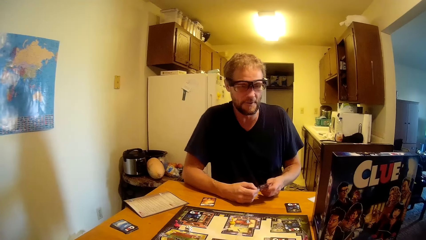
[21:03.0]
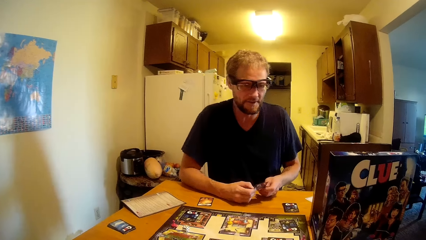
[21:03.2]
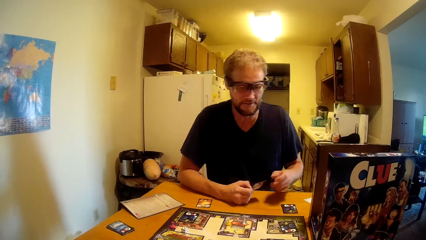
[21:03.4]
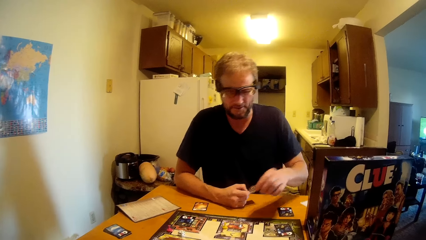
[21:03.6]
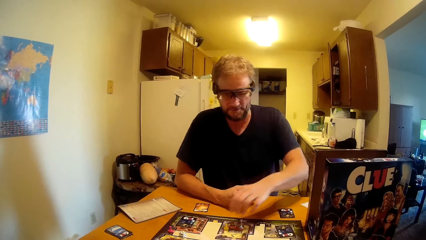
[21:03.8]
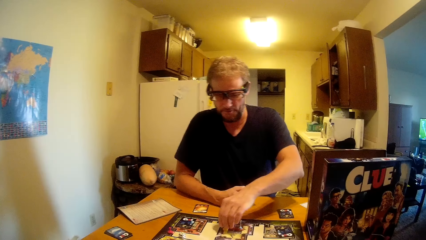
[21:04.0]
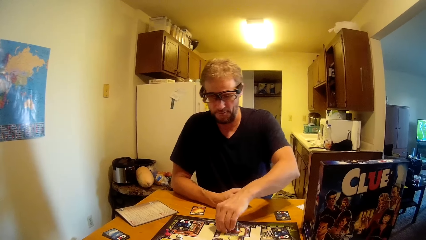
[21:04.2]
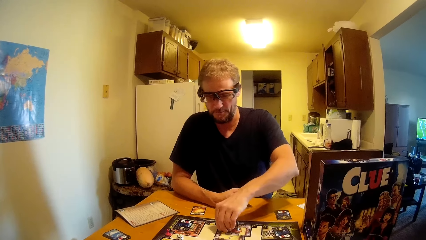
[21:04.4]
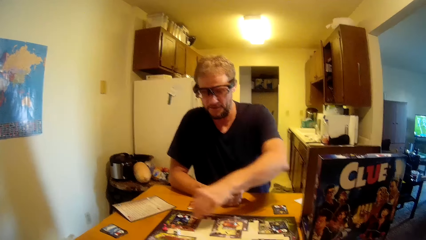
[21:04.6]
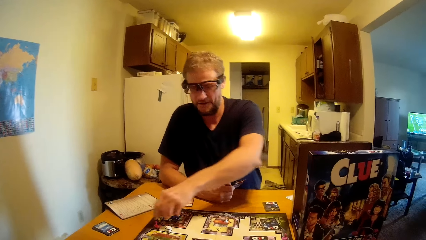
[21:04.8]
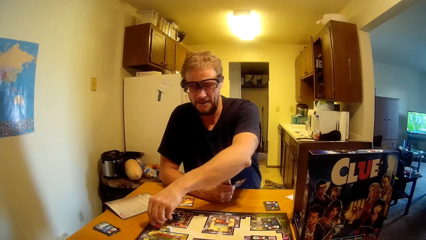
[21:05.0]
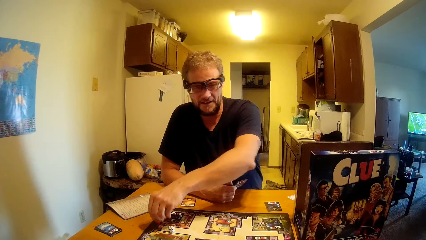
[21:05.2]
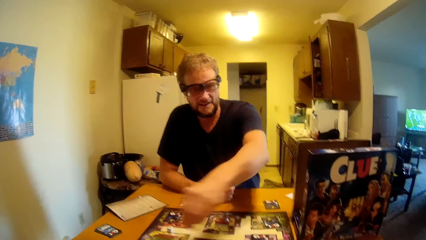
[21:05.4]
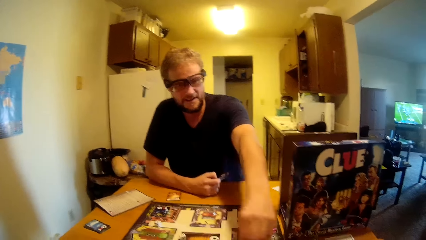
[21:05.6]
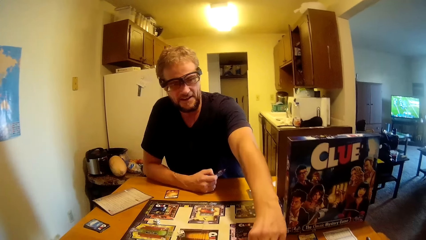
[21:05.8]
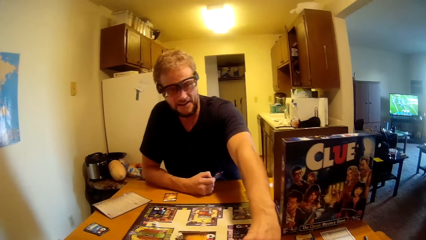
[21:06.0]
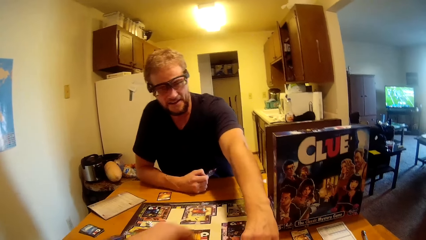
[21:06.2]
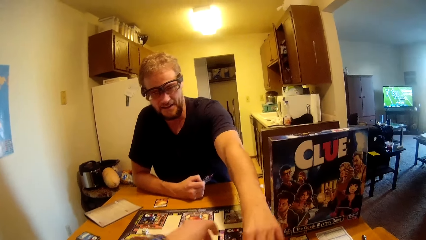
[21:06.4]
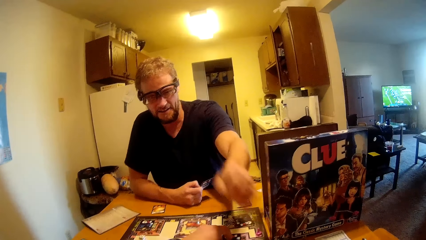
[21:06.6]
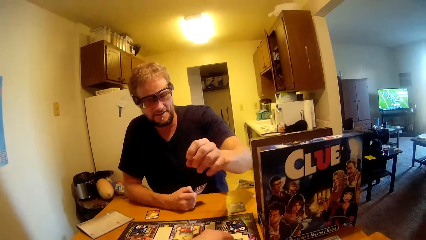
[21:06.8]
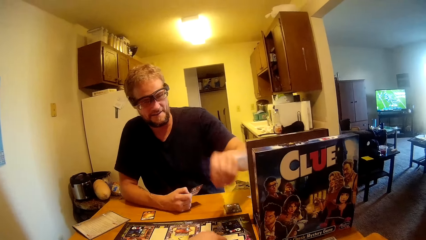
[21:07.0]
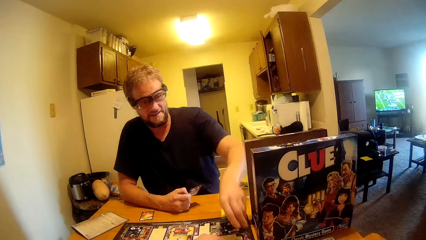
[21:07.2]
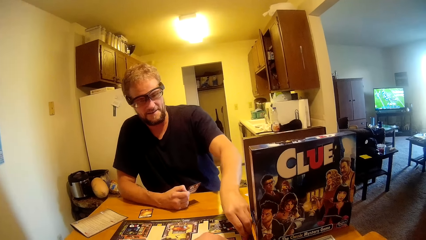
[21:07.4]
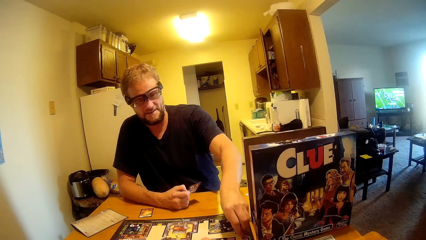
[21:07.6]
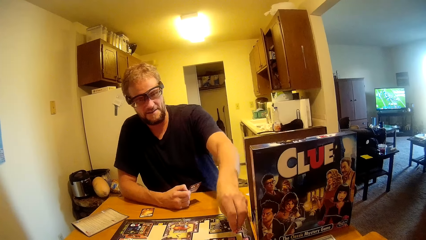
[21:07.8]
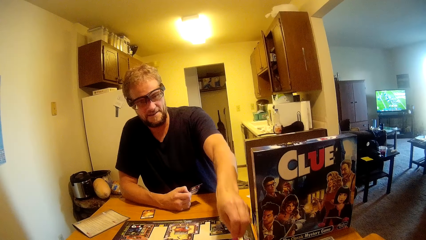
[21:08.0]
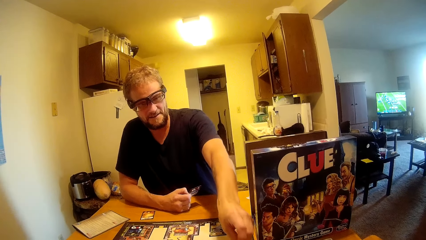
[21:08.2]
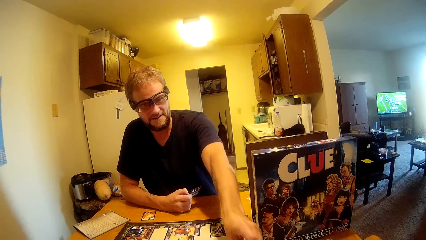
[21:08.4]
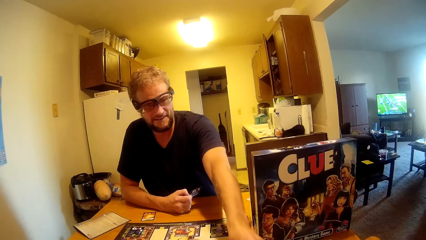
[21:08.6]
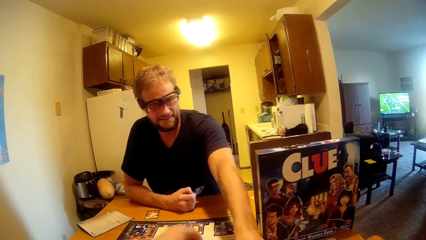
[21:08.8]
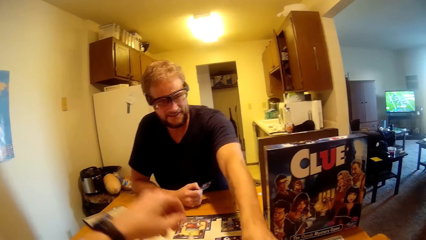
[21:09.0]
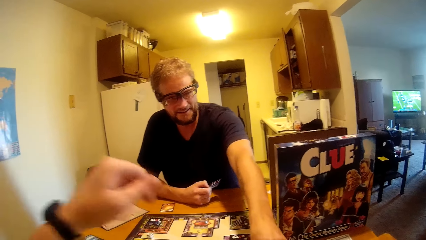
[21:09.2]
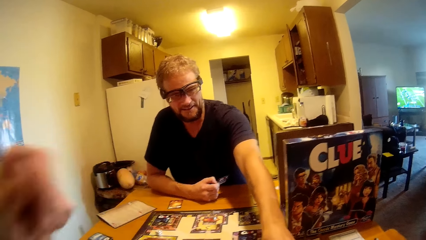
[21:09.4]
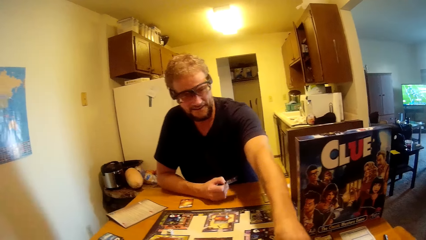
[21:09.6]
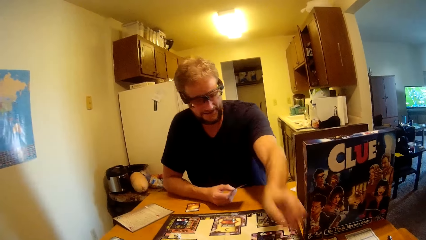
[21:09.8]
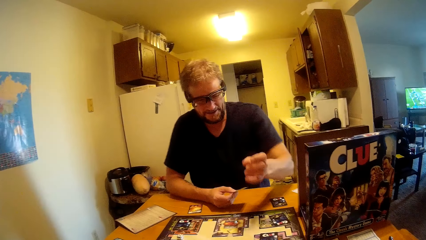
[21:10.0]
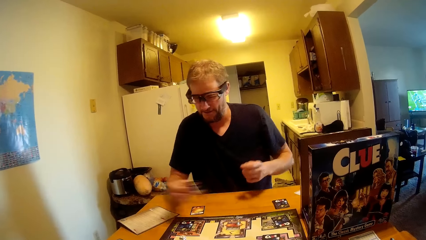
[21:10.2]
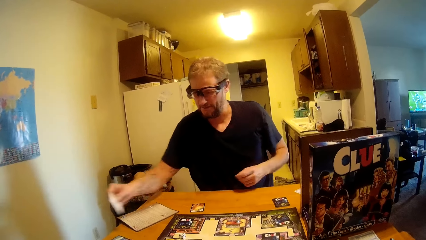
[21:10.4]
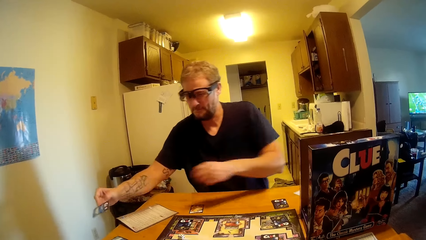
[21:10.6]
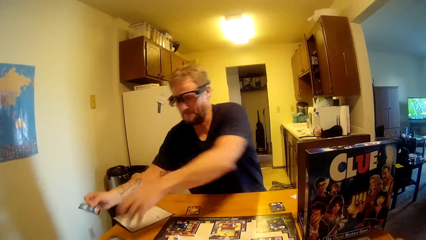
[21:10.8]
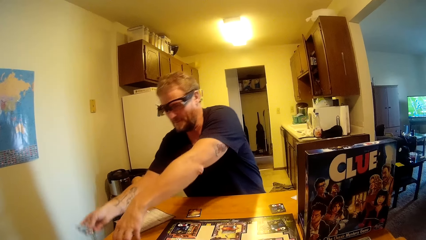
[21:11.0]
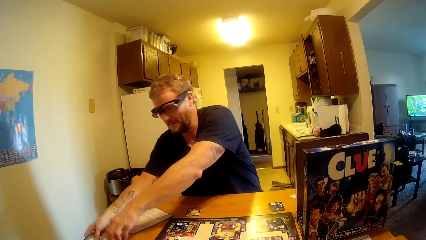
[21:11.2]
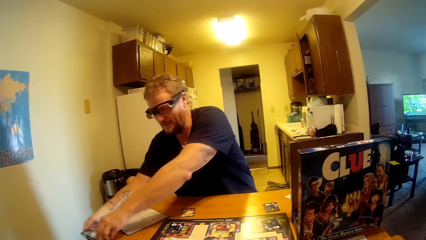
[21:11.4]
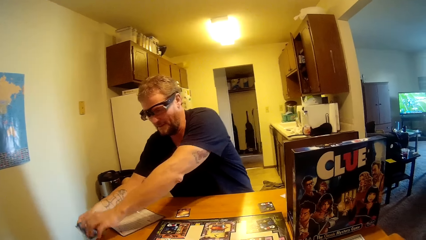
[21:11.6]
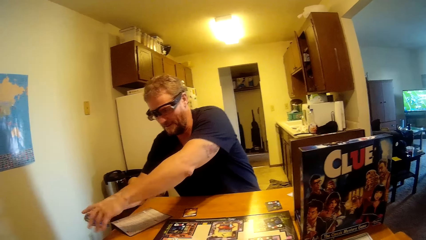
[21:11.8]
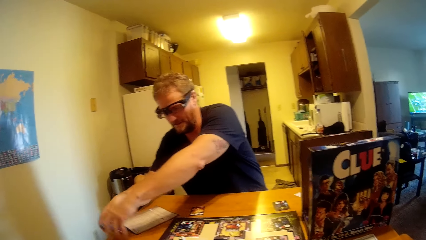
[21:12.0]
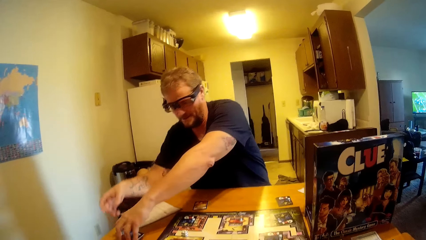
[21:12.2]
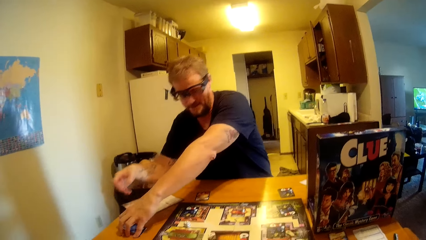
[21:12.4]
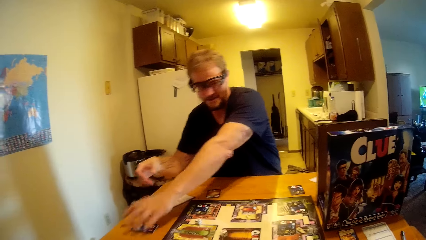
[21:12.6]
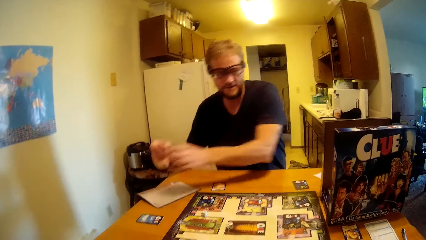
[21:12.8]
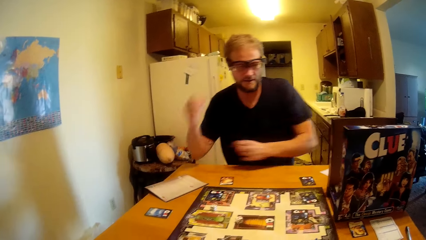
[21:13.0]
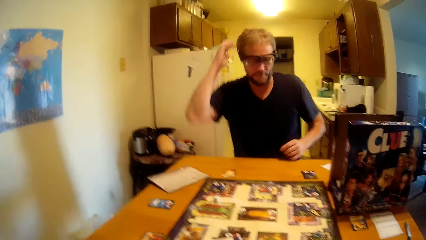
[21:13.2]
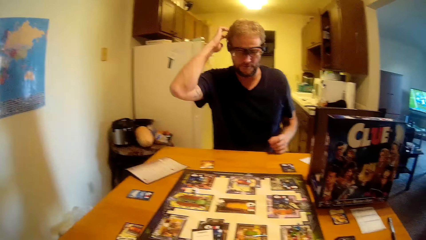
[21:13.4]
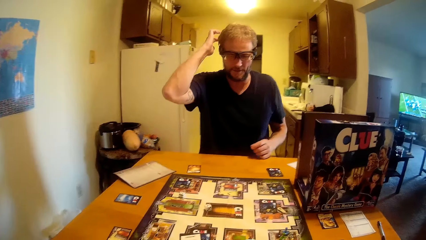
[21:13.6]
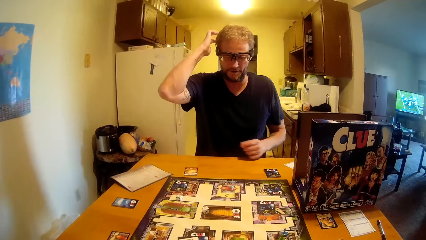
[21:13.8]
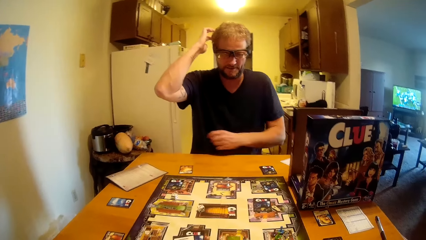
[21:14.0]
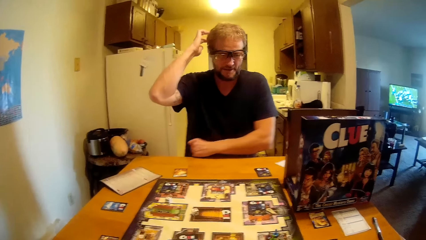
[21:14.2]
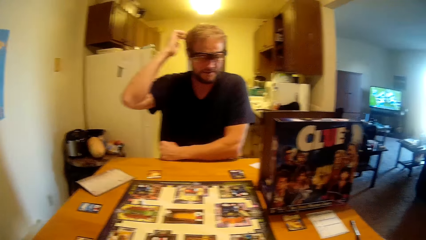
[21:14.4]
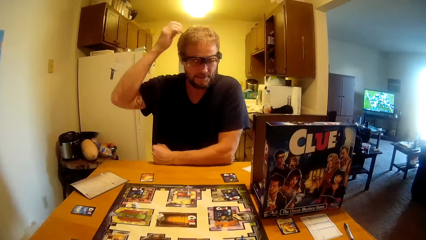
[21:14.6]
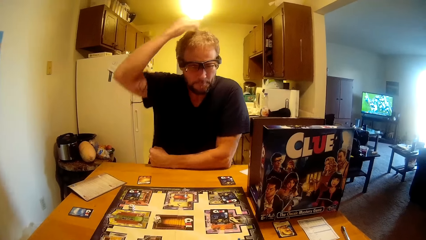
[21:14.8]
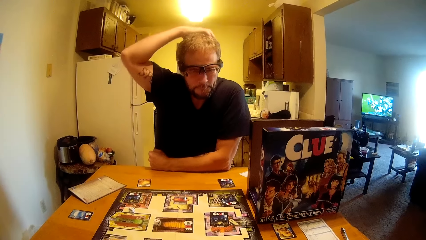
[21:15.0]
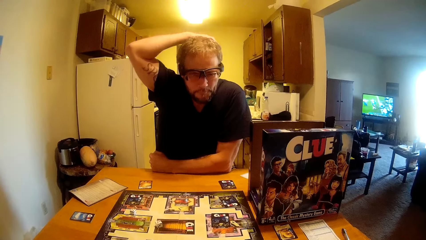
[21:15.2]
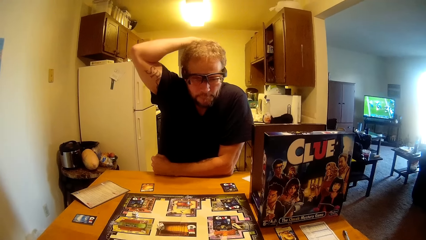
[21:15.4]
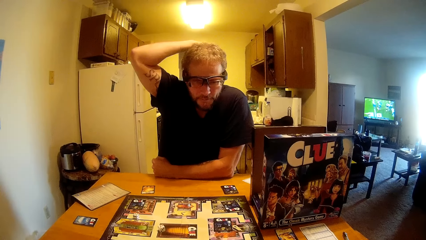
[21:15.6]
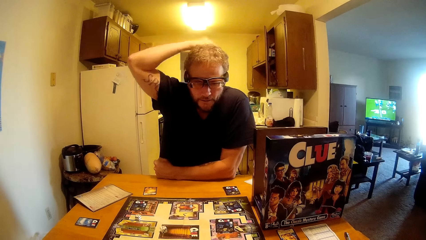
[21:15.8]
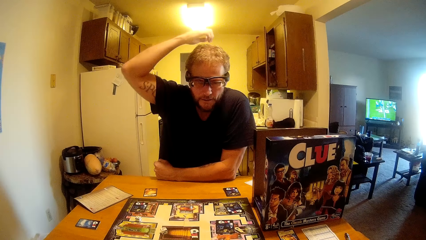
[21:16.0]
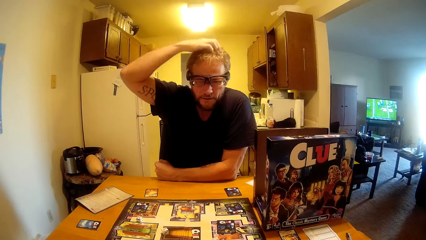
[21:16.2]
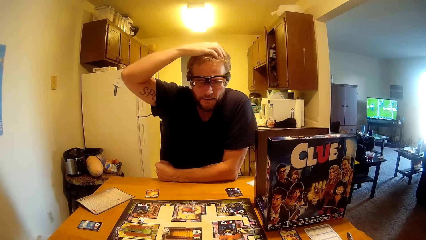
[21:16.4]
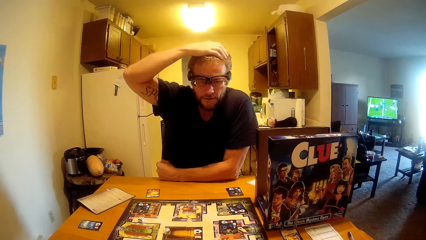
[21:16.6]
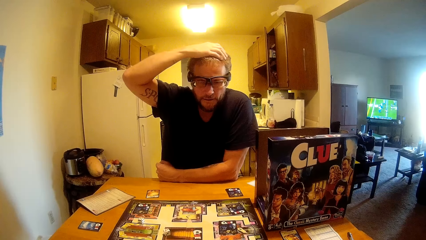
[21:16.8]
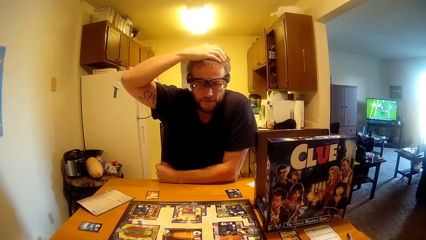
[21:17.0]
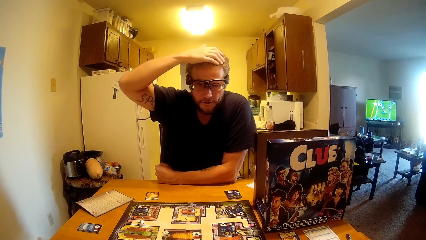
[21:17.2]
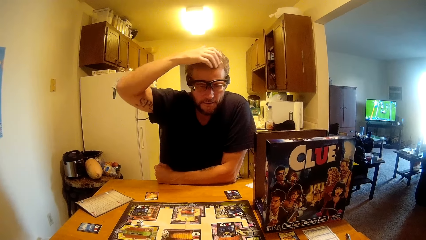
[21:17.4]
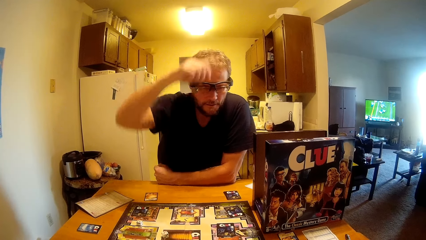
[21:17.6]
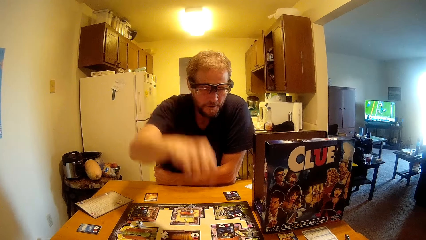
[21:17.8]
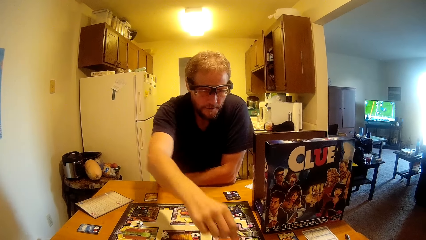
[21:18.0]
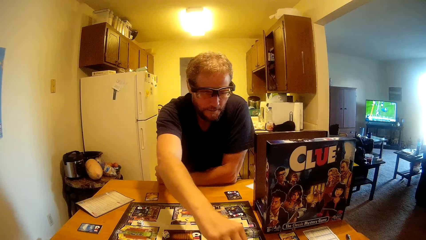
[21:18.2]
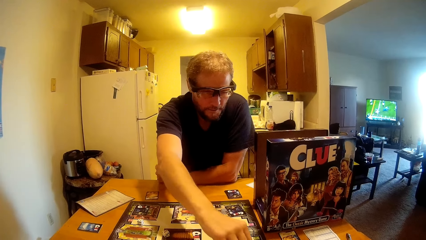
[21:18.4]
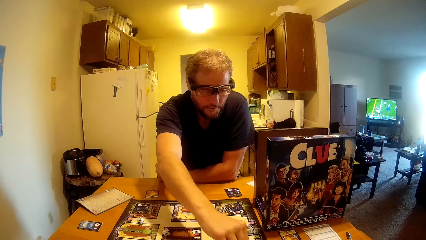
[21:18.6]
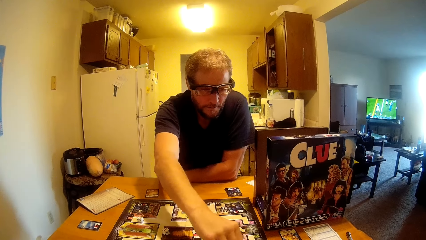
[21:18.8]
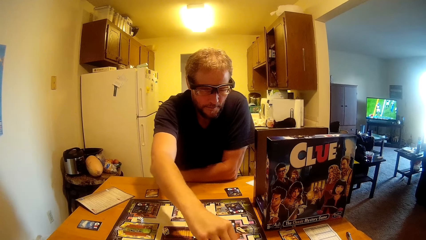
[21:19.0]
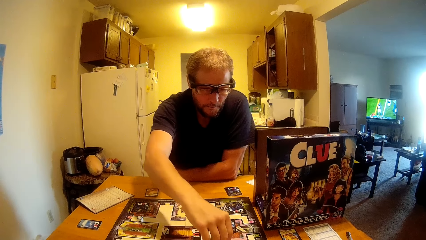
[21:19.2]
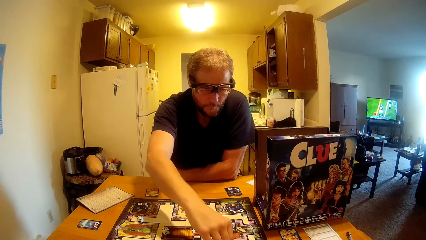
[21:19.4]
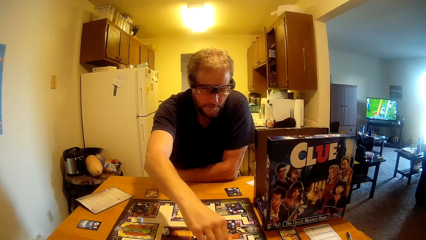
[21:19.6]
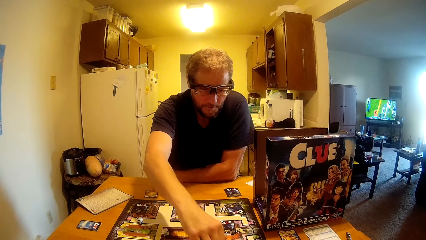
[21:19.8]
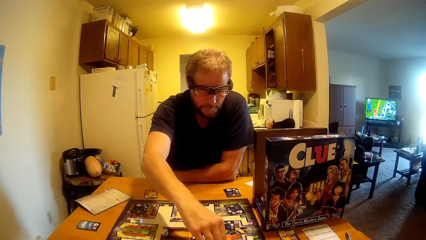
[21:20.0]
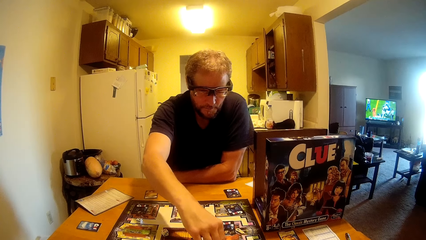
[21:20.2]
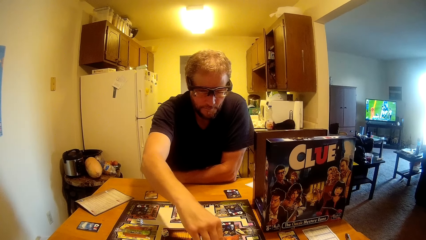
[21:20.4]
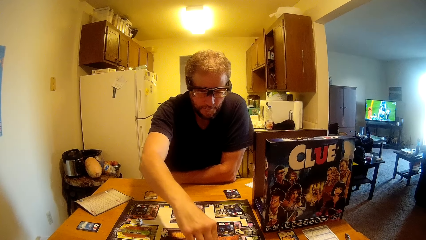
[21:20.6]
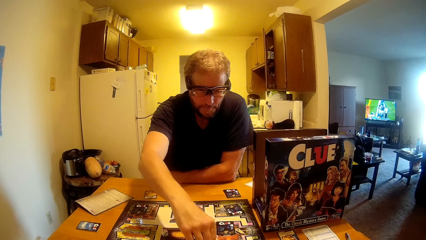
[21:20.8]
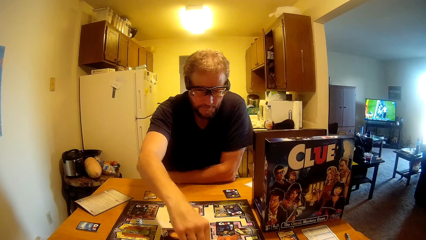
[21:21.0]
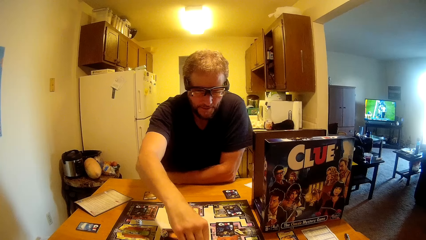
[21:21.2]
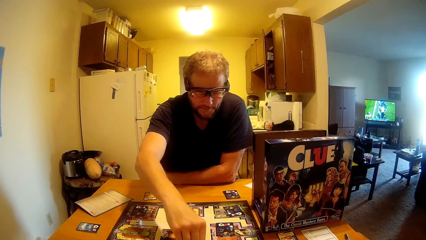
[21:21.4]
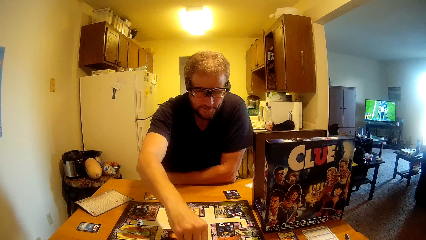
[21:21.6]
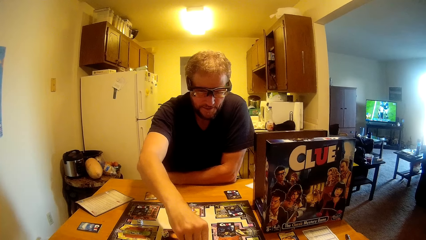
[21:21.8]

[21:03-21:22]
A man moves a pin on the table. He moves the pin on the table again. The camera wearer moves his hand. The man touches the game piece, puts the clue card under the other clue cards and scratches his head. He counts on the game and moves the pin on the table.
